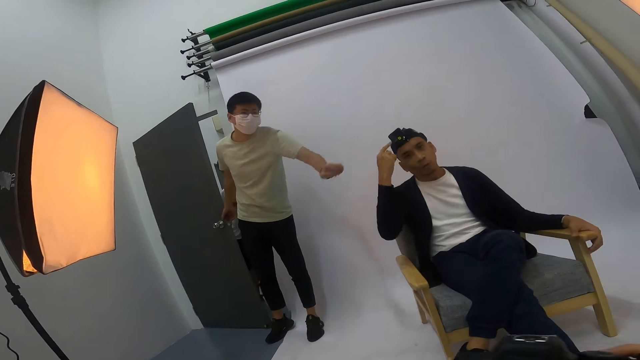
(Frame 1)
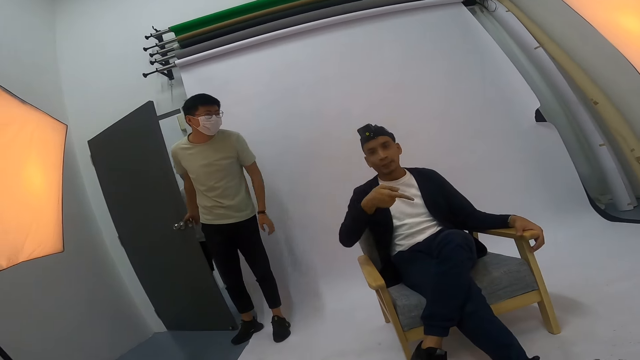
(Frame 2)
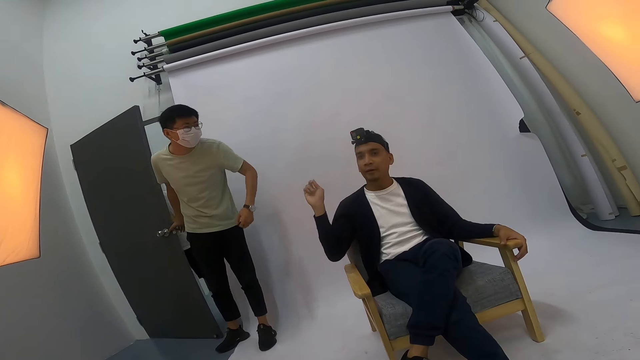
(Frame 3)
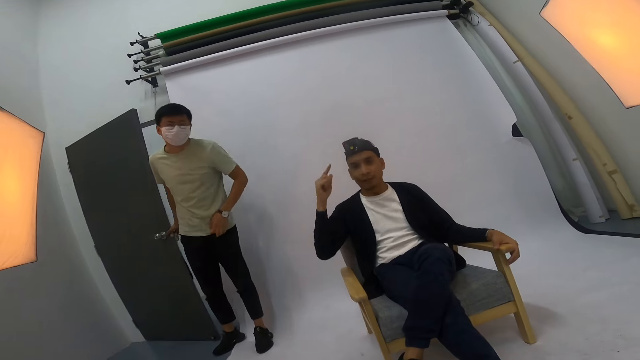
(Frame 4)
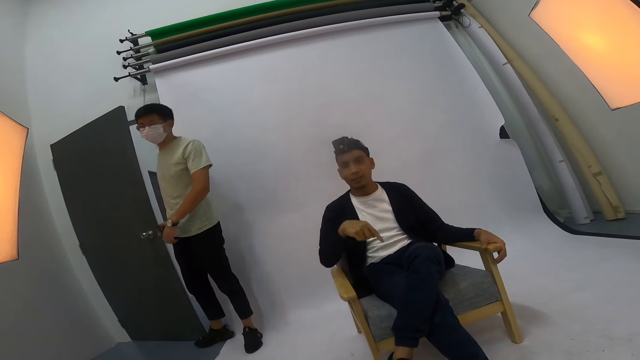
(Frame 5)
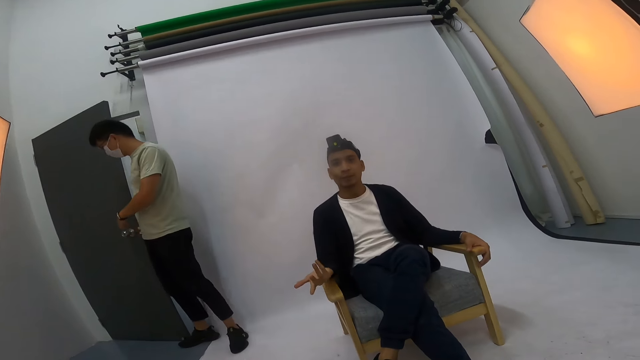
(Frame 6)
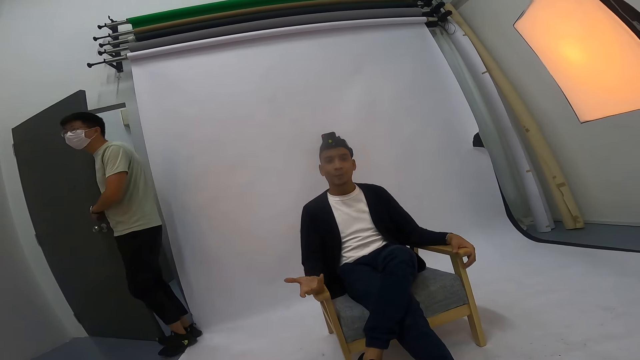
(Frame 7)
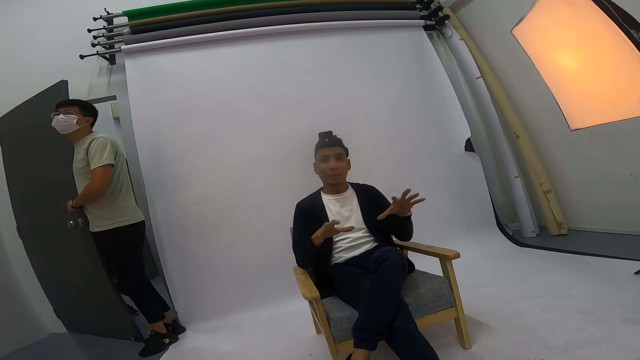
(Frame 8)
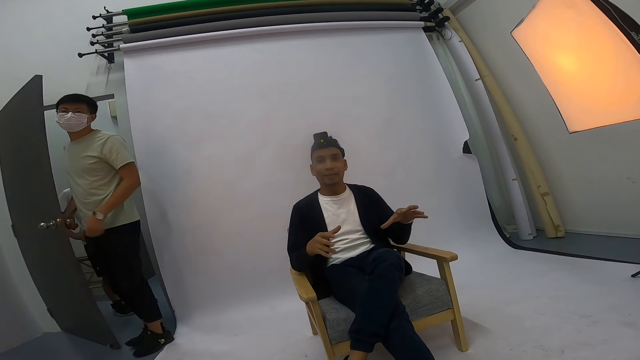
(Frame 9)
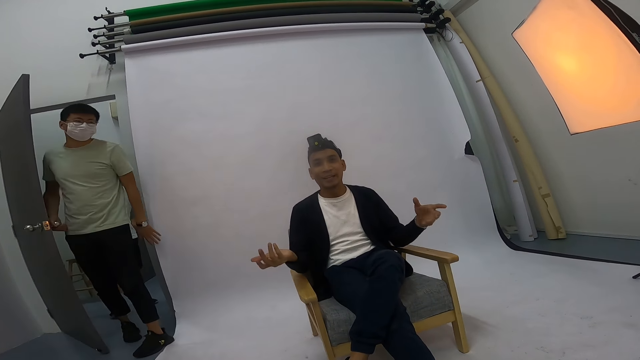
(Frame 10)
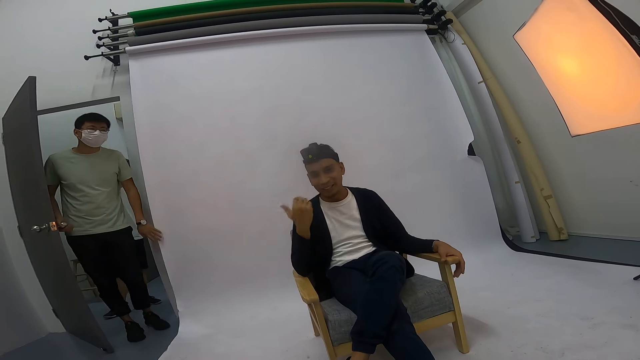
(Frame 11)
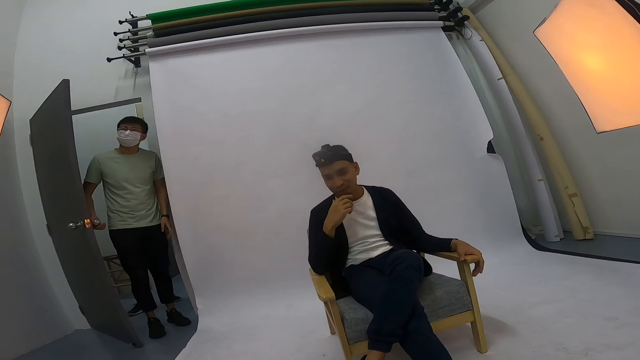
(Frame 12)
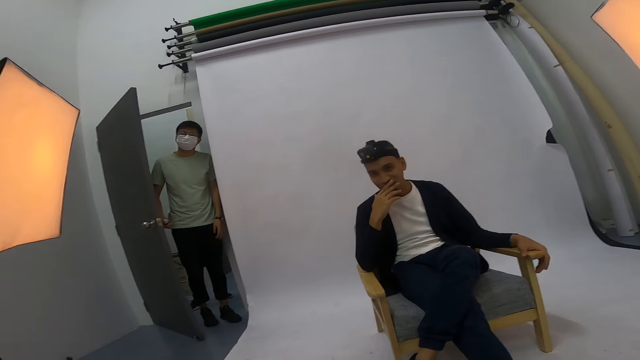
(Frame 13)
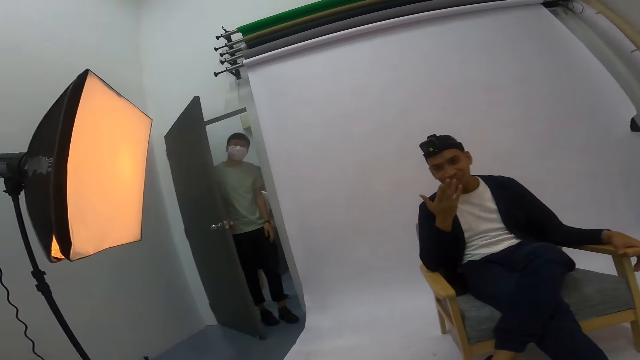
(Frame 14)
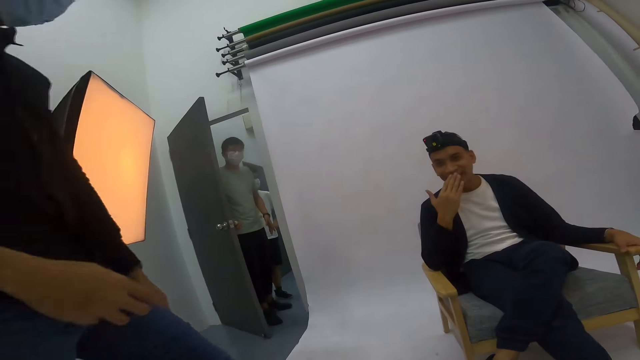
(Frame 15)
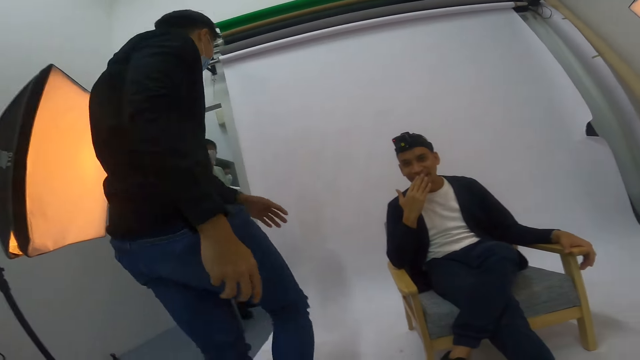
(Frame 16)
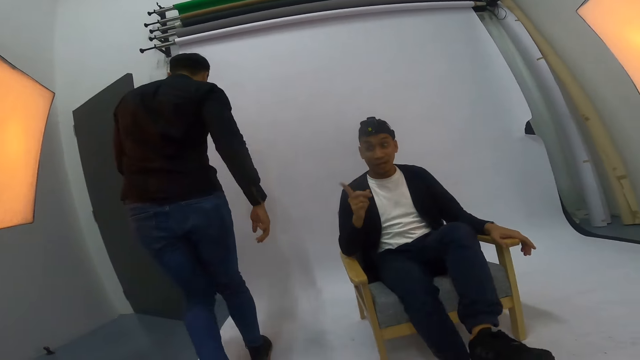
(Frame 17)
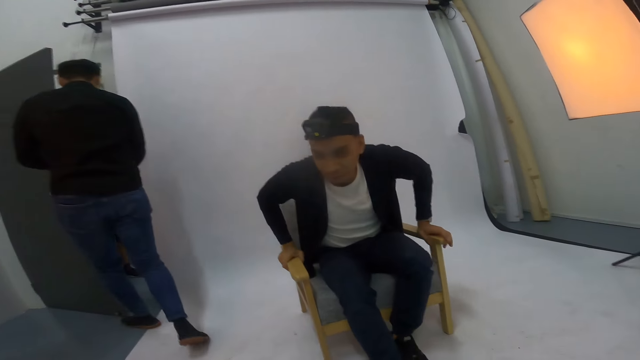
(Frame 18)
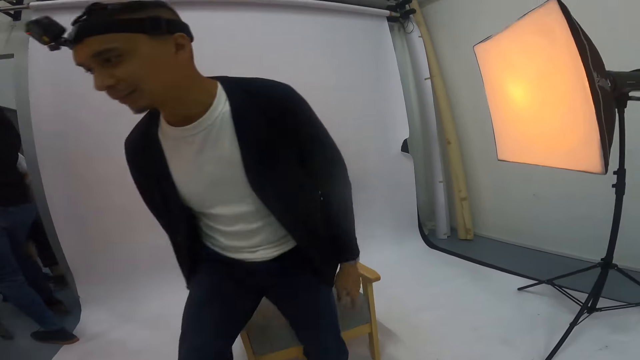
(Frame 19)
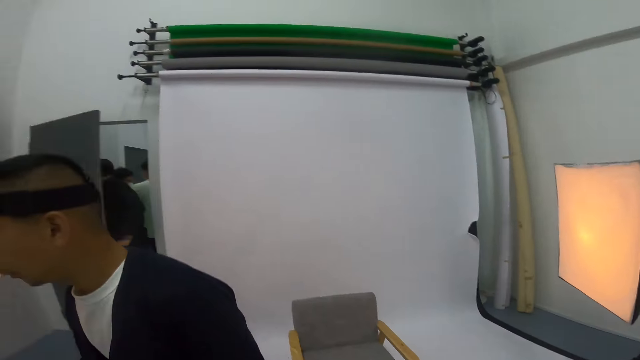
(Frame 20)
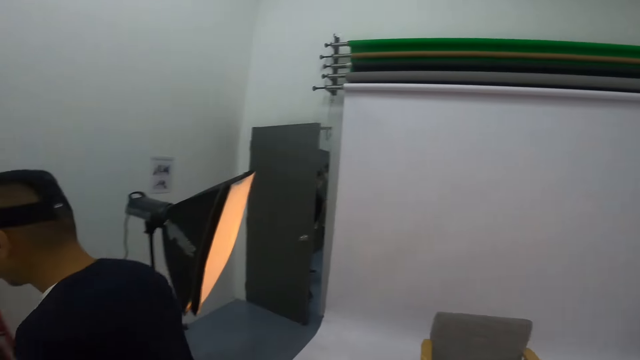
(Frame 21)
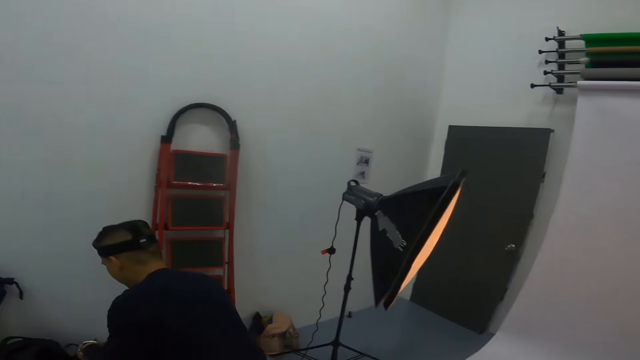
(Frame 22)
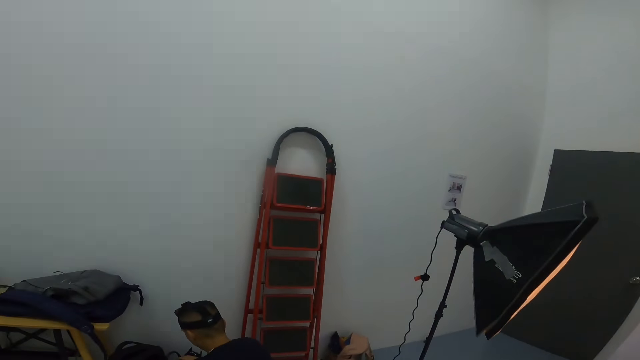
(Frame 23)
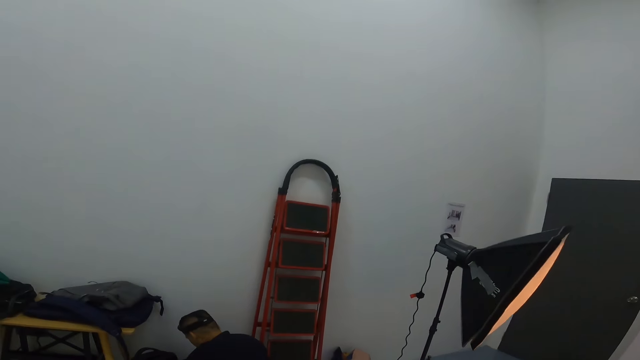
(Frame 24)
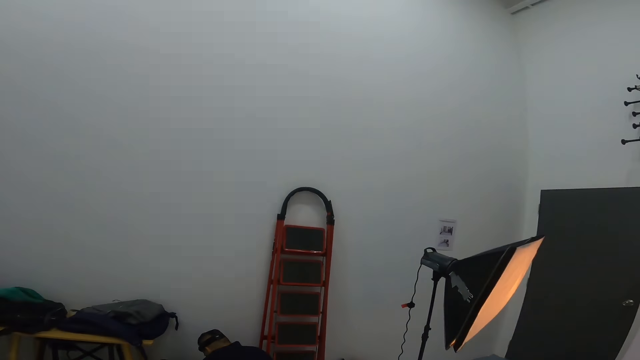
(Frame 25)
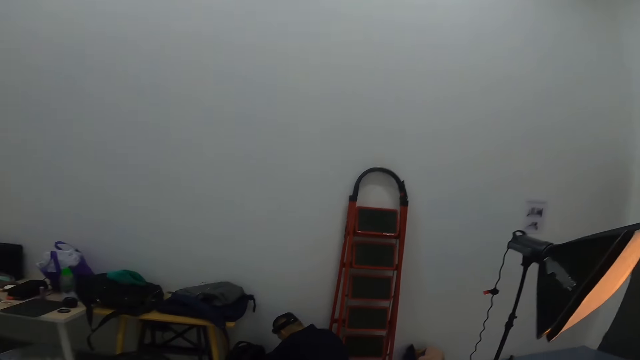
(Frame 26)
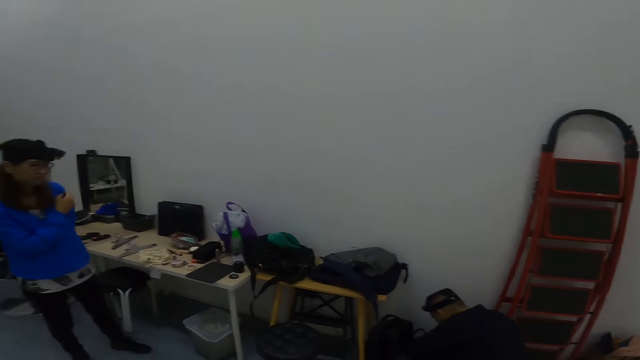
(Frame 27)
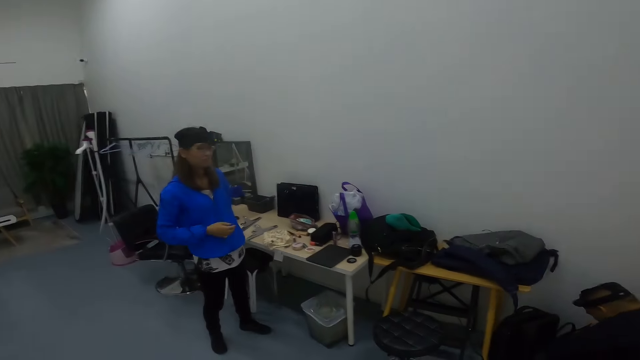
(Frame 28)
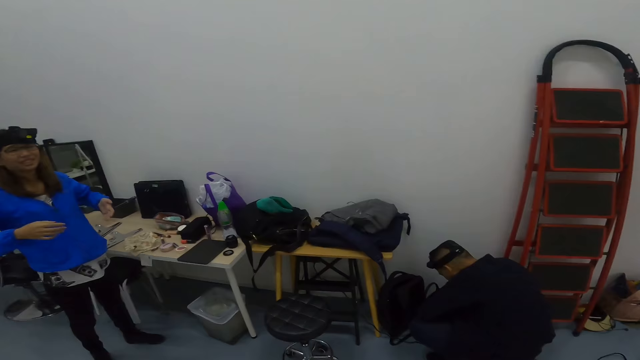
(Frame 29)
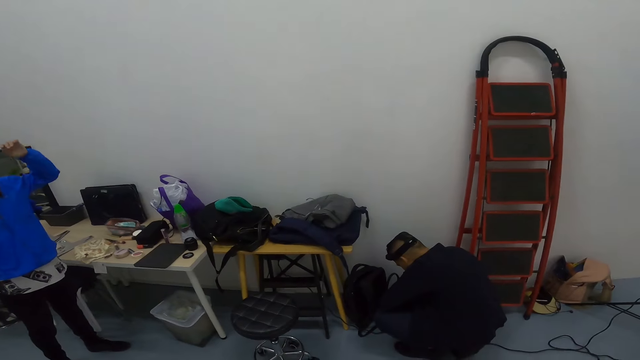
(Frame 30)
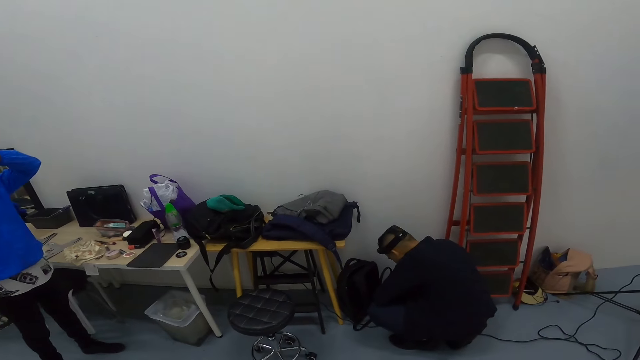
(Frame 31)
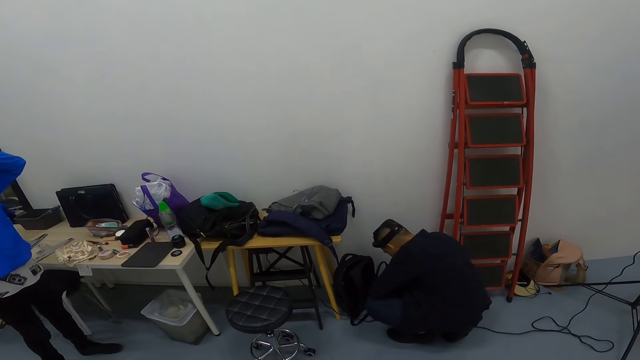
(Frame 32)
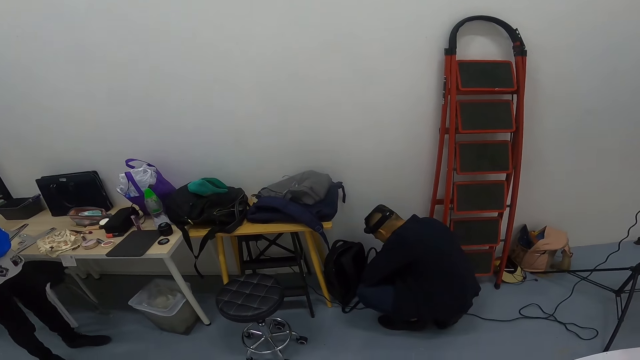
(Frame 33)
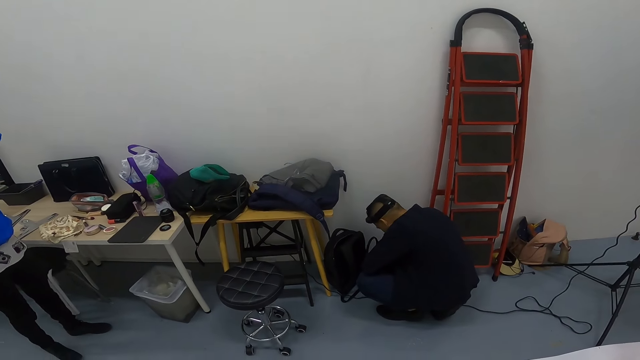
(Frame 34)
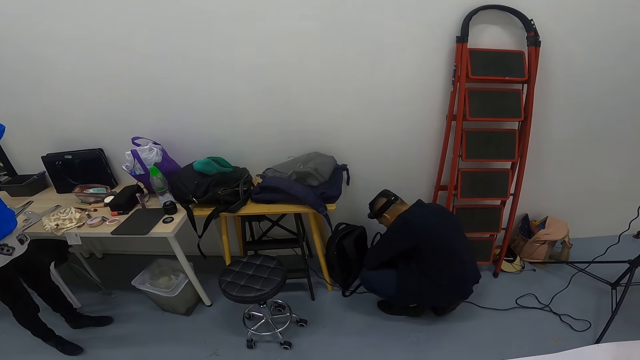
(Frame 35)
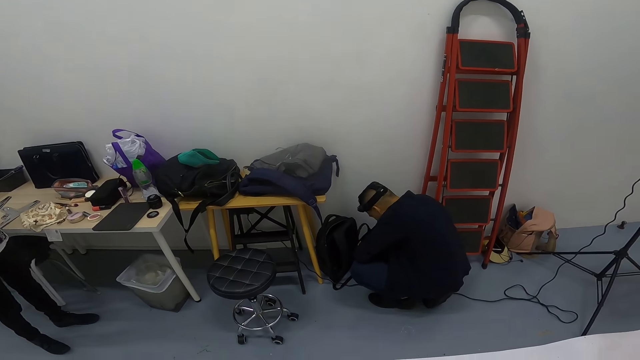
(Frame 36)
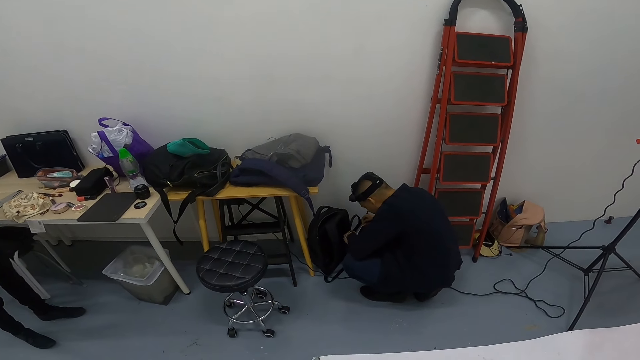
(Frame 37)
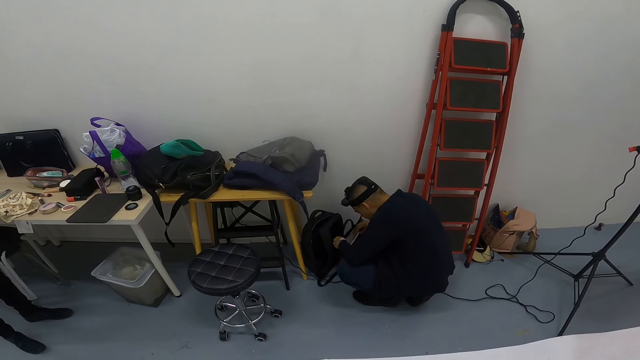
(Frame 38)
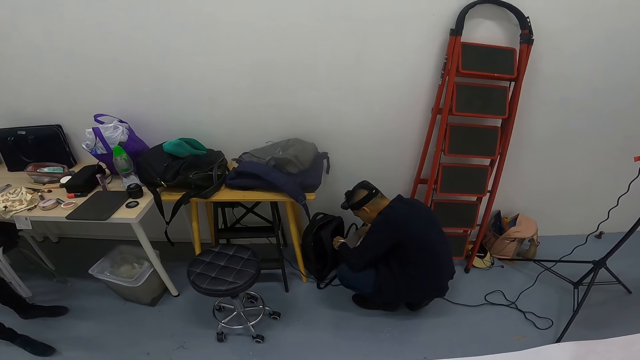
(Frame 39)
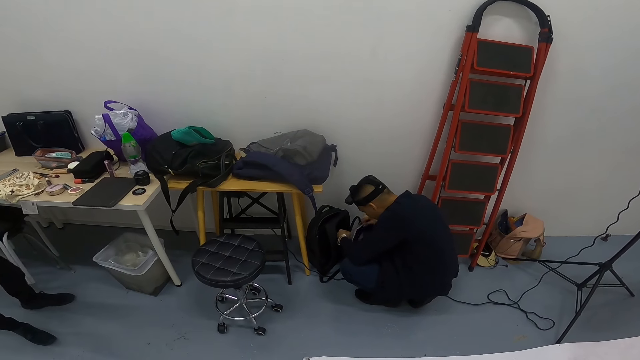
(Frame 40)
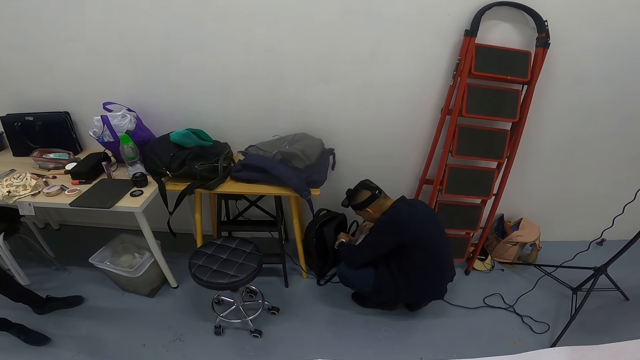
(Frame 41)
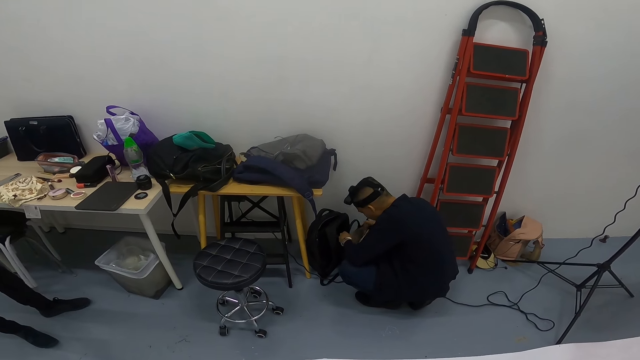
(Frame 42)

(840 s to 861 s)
A man interacts with the camera wearer. Another man walks out of the room. The first man walks in the room. A woman raises a hand. A man checks through a bag. The first man squats.
